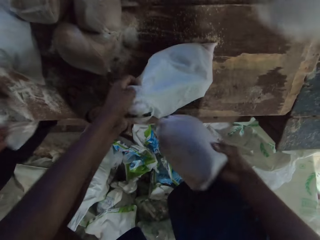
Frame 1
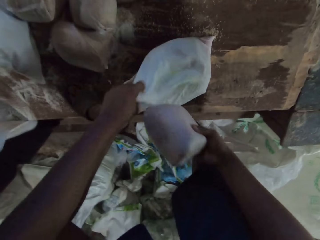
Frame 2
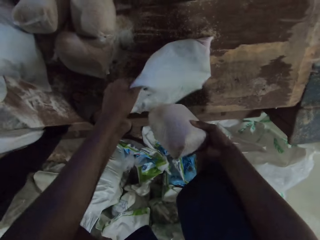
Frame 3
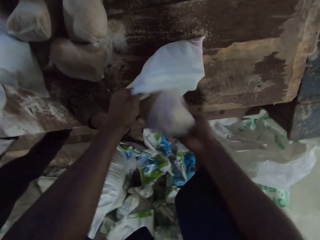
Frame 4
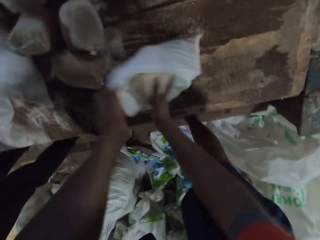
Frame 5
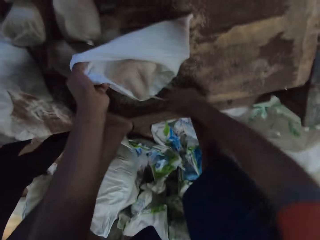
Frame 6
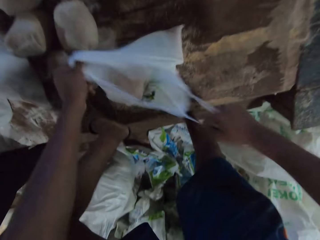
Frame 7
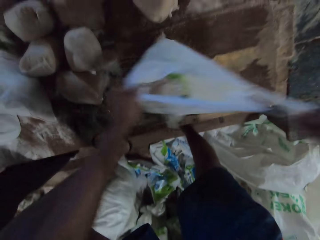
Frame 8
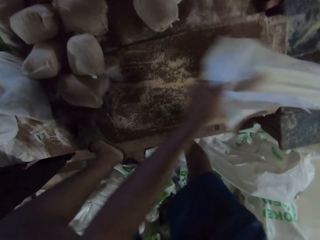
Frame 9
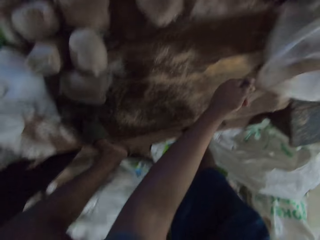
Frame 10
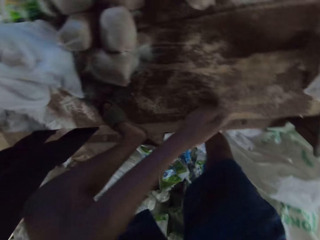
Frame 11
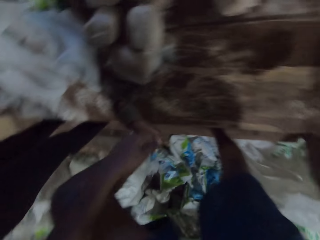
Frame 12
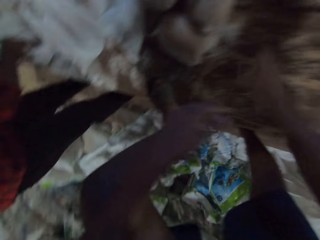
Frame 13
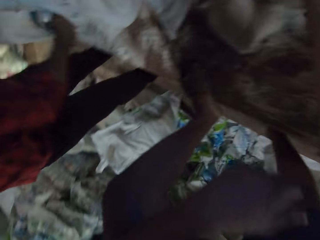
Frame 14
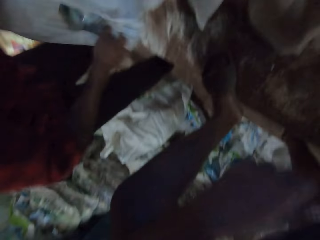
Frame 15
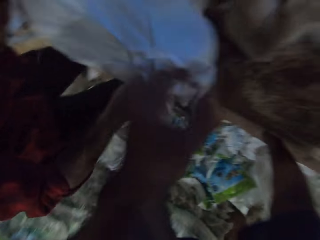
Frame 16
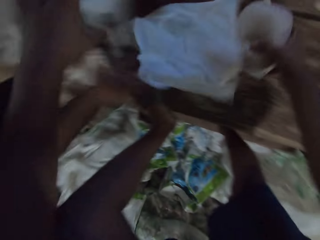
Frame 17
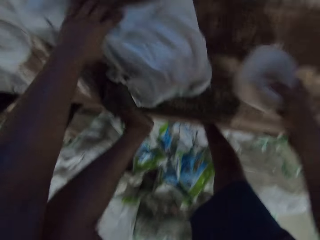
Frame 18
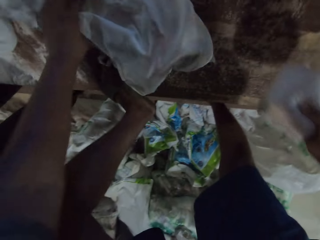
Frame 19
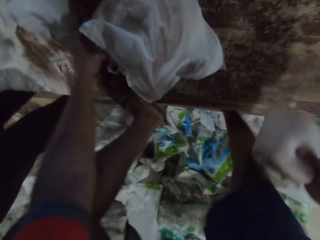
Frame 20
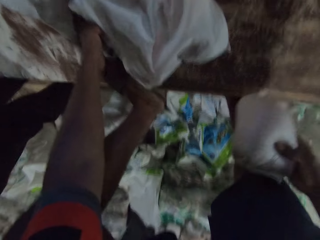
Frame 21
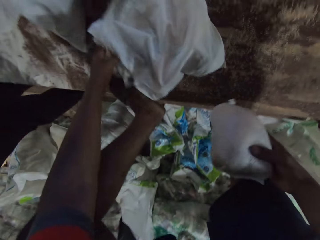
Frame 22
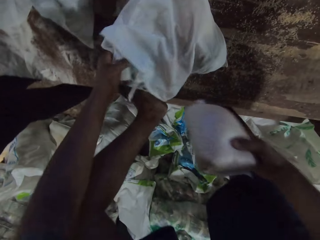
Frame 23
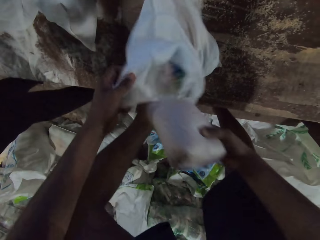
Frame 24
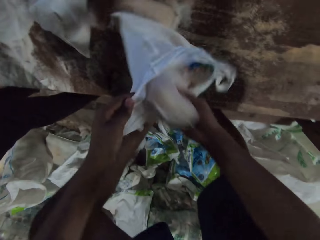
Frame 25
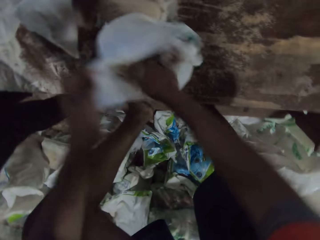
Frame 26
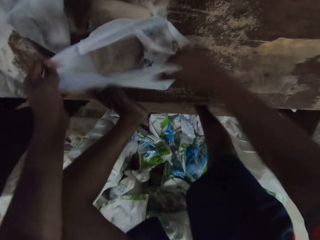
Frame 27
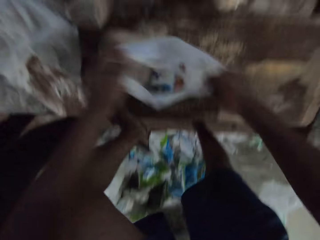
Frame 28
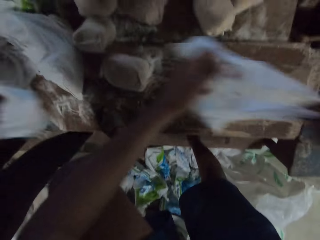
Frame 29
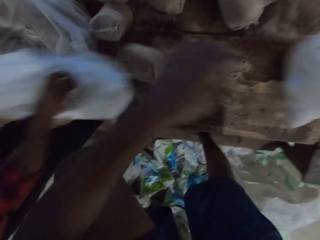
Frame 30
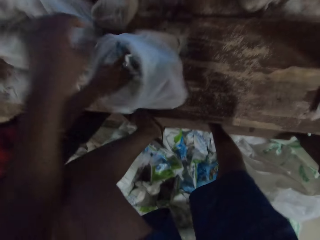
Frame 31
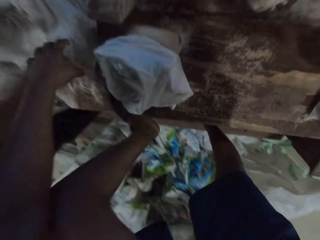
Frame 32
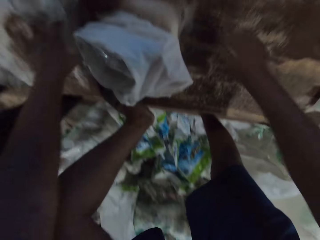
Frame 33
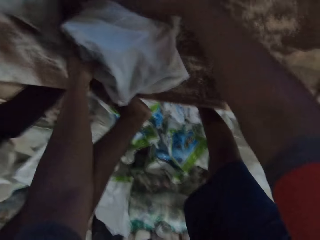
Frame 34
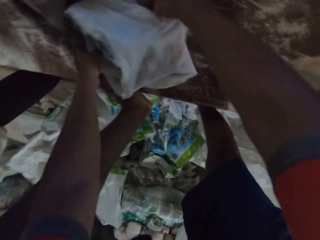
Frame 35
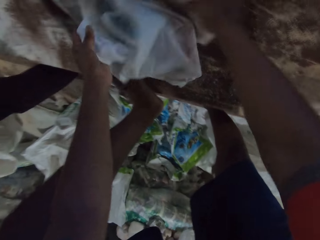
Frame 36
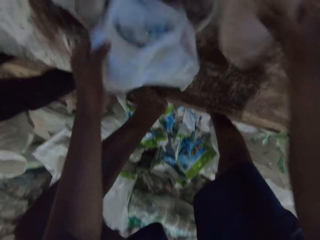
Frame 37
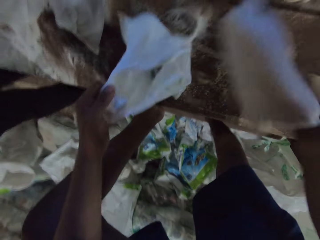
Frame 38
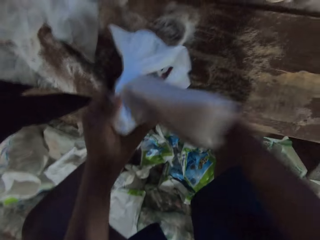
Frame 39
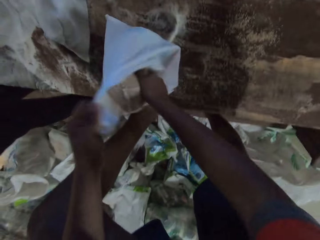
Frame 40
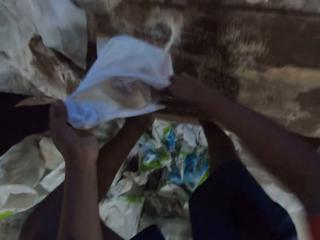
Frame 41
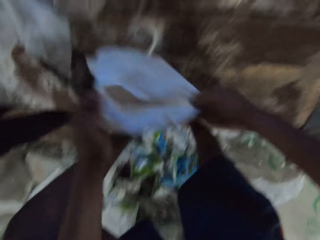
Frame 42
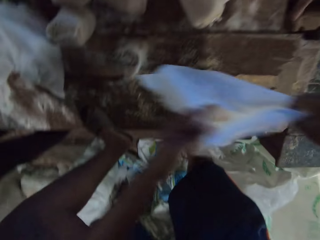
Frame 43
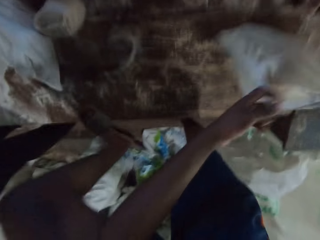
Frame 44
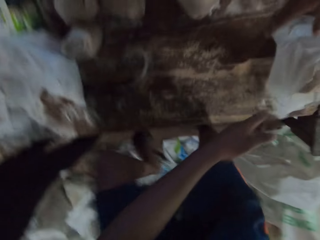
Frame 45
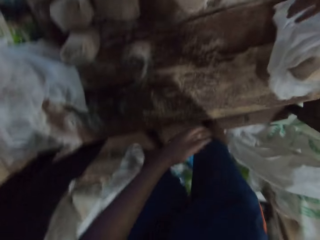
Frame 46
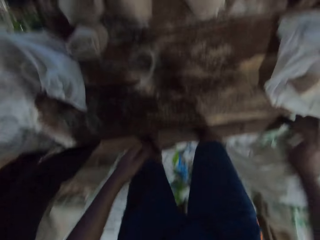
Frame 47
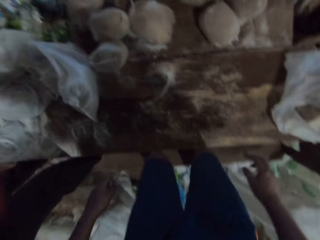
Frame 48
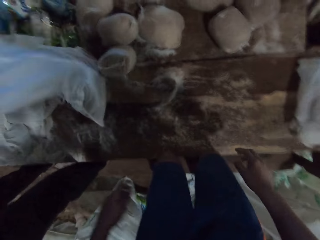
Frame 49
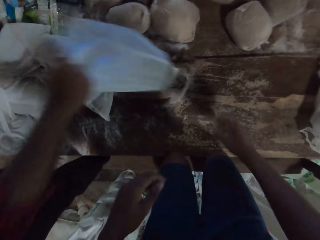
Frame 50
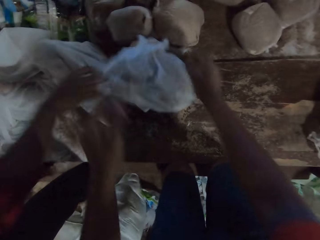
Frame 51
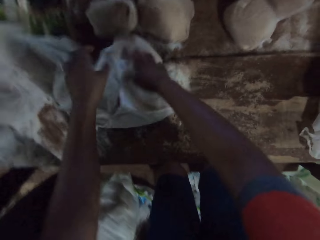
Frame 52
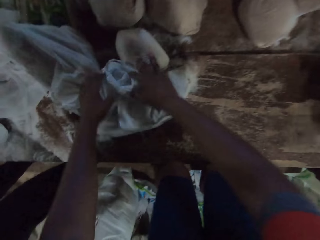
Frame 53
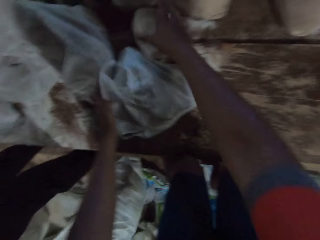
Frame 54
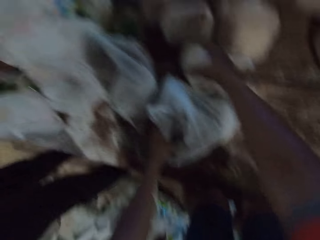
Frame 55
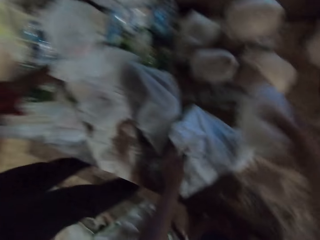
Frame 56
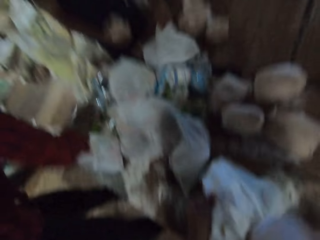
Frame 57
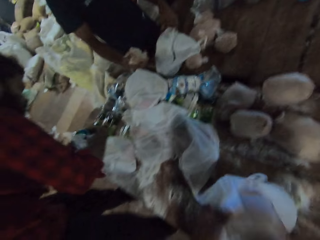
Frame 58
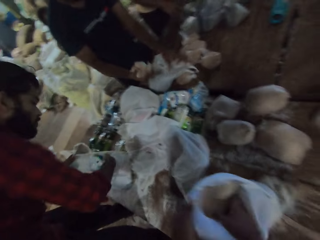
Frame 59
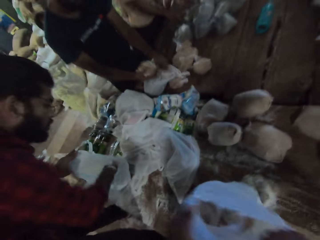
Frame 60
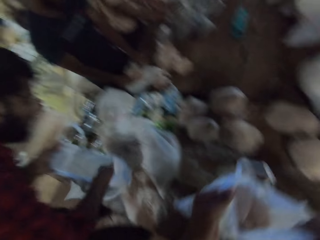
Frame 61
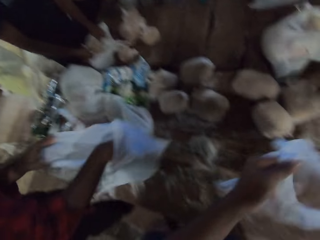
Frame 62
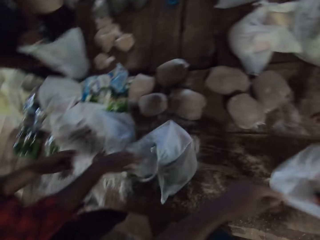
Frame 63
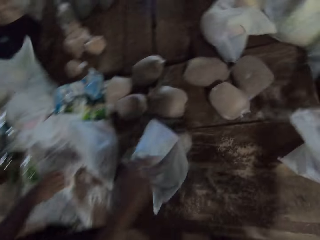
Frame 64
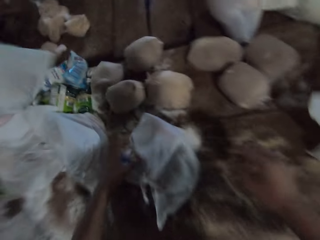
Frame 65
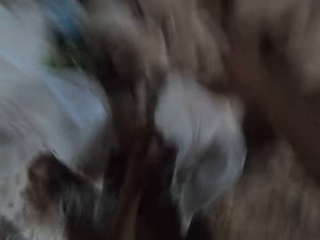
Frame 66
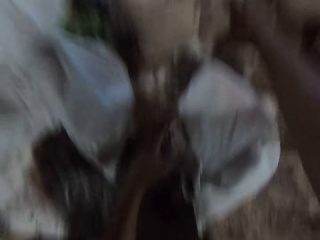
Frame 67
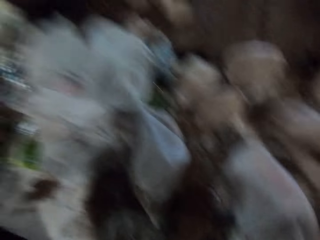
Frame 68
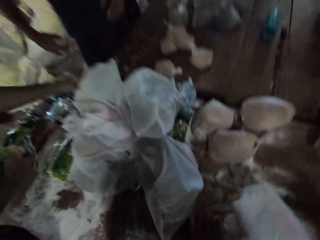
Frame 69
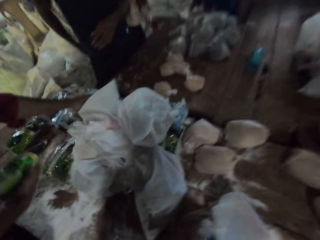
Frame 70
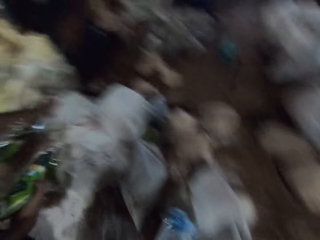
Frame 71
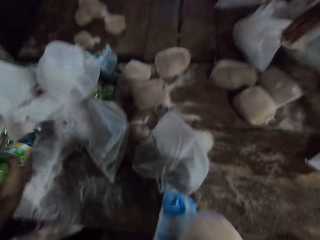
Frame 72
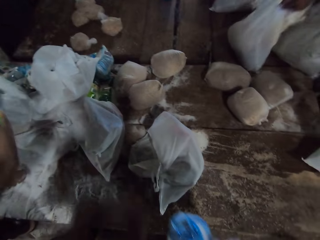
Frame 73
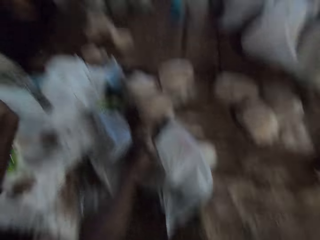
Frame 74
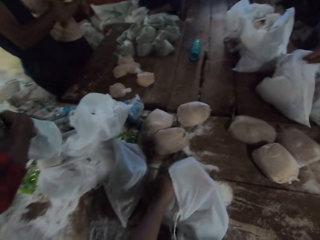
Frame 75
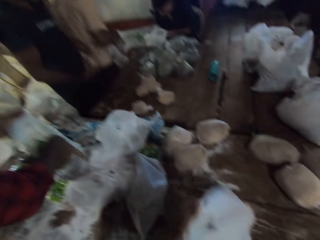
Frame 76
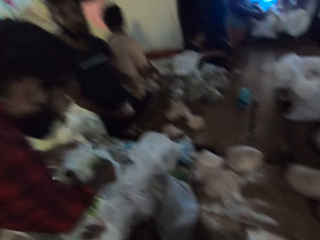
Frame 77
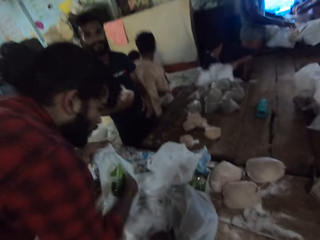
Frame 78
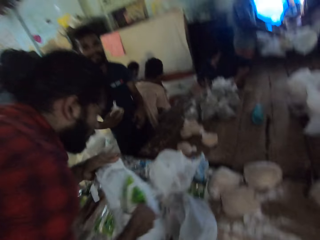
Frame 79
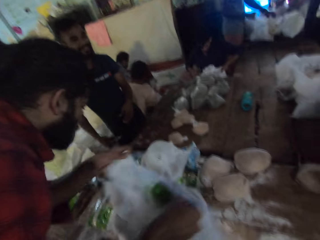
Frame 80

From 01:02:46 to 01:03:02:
A man carries a carrier bag from the table with both hands. The camera wearer puts the pack of wheat flour in the carrier bag on the table with his right hand. He carries the carrier bag from the table with both hands. He drops the carrier bag on the table with both hands. He picks up the pack of wheat flour from the table with his right hand. The man drops the carrier bag on the table with both hands. The camera wearer holds the carrier bag on the table with his left hand. He puts the pack of wheat flour in the carrier bag on the table with his right hand. The man drops the carrier bag on the table with his right hand. The camera wearer carries the carrier bag from the table with both hands. He drops the carrier bag on the table with both hands. Another man touches the carrier bag on the table with his right hand. The first man drops the carrier bag on the table with his right hand. The camera wearer places both hands on the carrier bag on the table. He picks up the pack of wheat flour from the table with his right hand. He puts the pack of wheat flour in the carrier bag on the table with his right hand. The first man puts a pack of soap in the carrier bag in his left hand with his right hand. A third man holds the carrier bag on the table with his left hand. The camera wearer carries the carrier bag from the table with both hands. The third man puts a pack of bean flour in the carrier bag on the table with his right hand. The first man drops the carrier bag on the table with his left hand. The third man carries the carrier bag from the table with both hands. The camera wearer drops the carrier bag on the table with both hands. The third man drops the carrier bag on the table with both hands. The camera wearer removes the pack of soap from the carrier bag on the table with his left hand. He picks up the pack of wheat flour from the table with his right hand. The third man throws the pack of bean flour up with his right hand. The first man picks up the pack of soap from the table with his right hand. The camera wearer holds the carrier bag on the table with his left hand. The first man puts the pack of soap in the carrier bag in his left hand with his right hand.

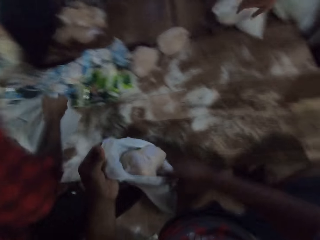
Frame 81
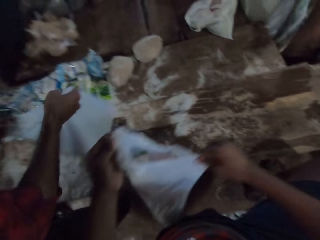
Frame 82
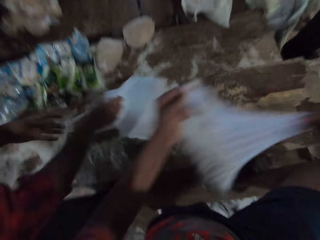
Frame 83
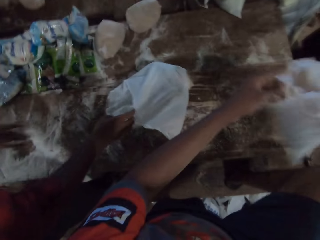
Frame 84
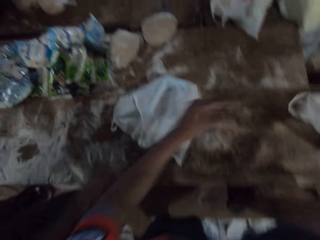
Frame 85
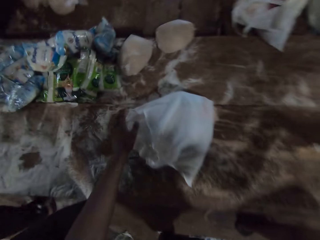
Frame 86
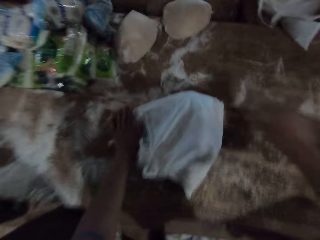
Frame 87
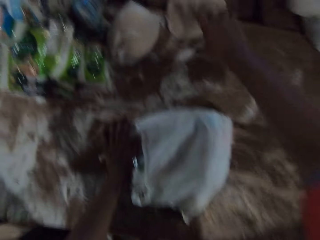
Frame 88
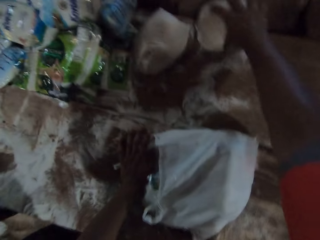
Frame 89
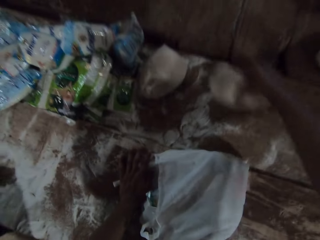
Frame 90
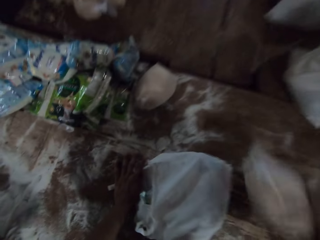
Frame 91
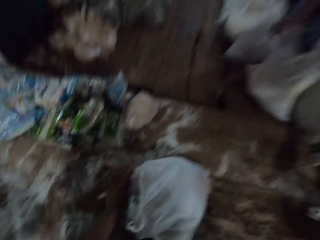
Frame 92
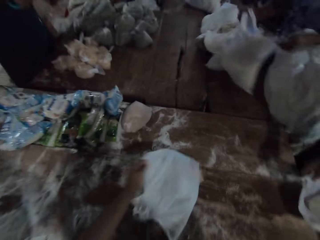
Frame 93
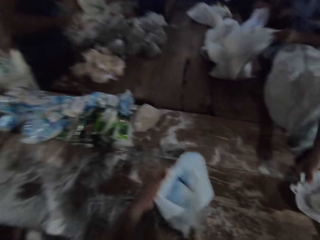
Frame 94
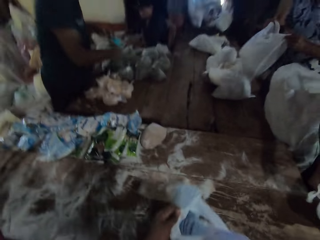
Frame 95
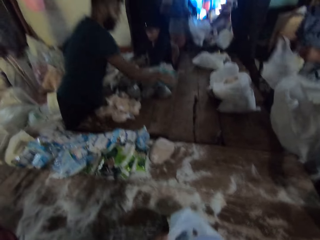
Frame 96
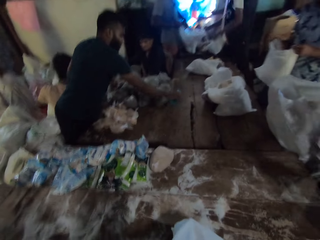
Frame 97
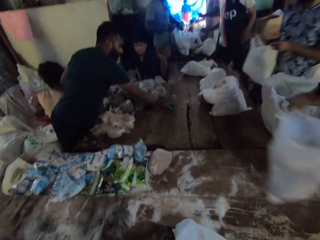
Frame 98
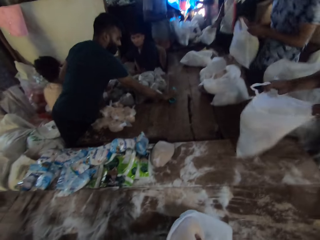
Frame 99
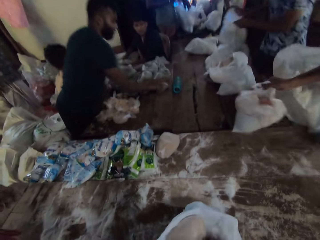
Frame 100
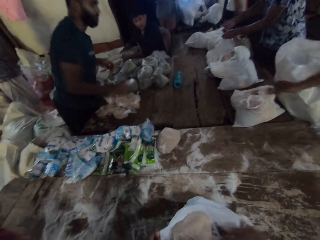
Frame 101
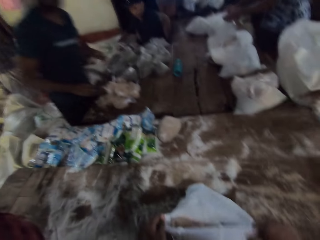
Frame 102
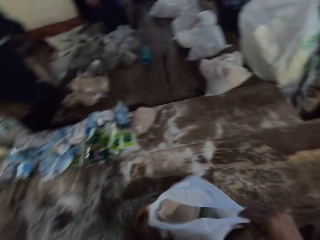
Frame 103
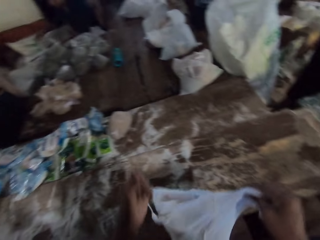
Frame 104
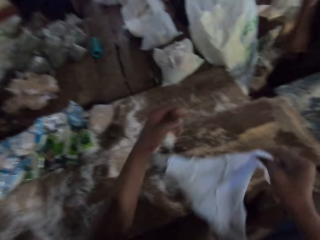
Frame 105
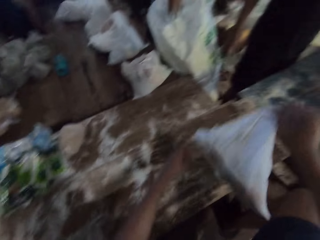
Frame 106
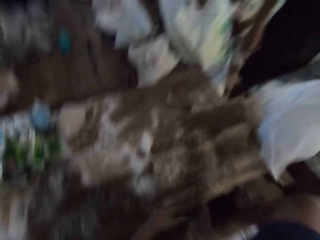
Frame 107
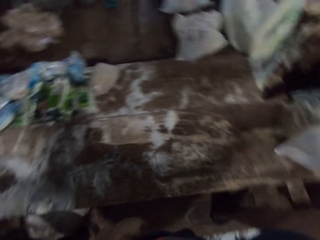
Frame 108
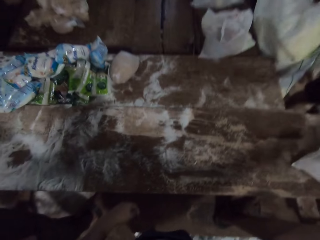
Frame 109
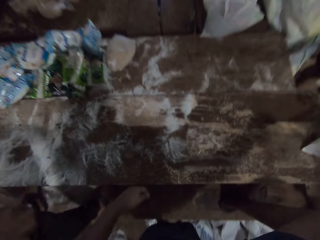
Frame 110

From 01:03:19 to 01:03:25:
The camera wearer moves the bag on the table with his hands. He holds the bag on the table with his left hand. He picks up a bag of wheat on the table with his right hand. A man picks up the bag from the table with his hands. The camera wearer opens the bag on the table with his left hand. He puts wheat in the bag. He converses with a group of people. Another man drops the bottle on the table with his right hand. A third man drops the bag on the table with his right hand. The camera wearer moves the bag on the table with his hands.
